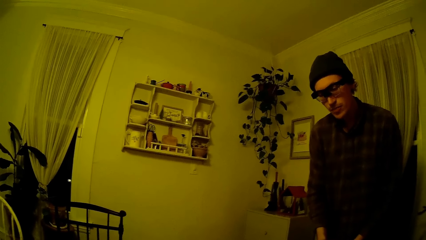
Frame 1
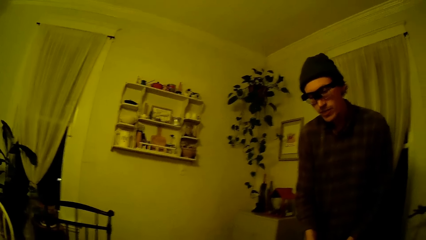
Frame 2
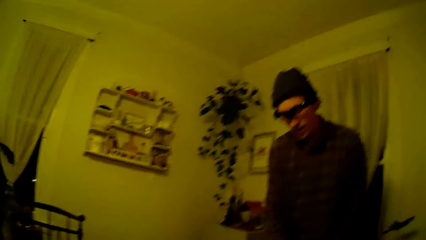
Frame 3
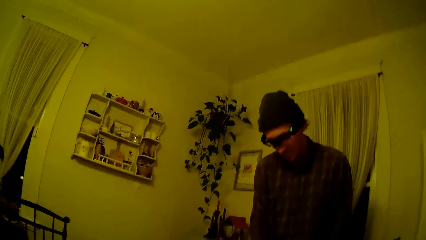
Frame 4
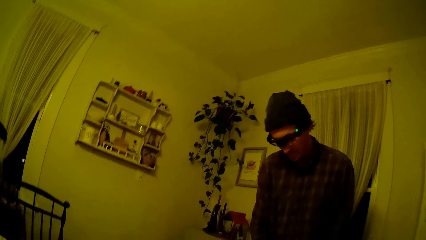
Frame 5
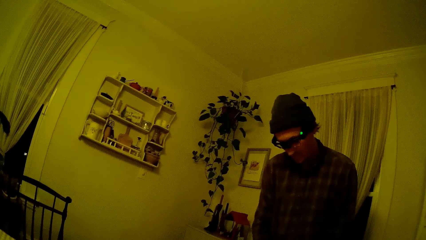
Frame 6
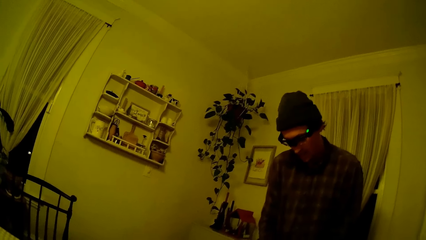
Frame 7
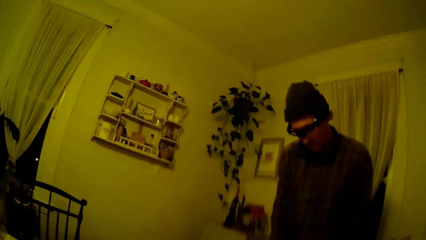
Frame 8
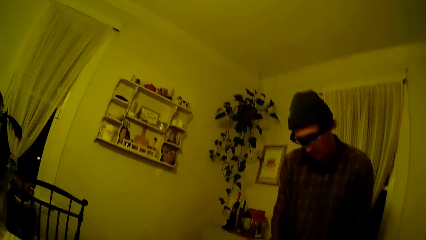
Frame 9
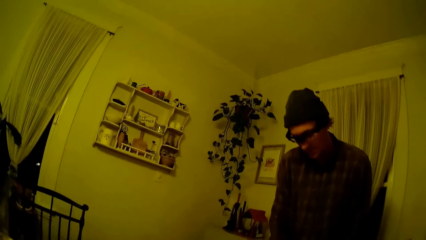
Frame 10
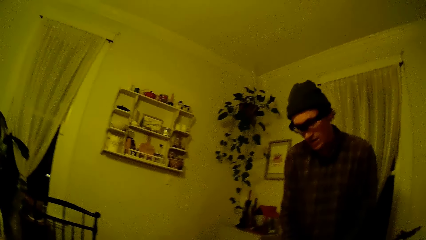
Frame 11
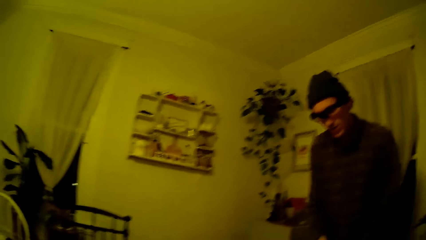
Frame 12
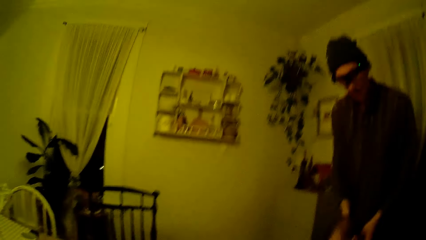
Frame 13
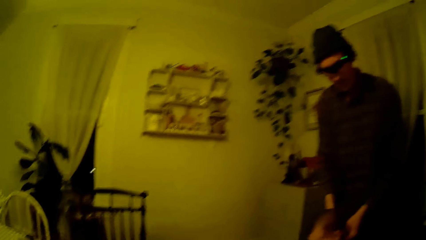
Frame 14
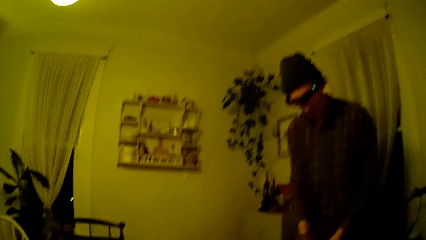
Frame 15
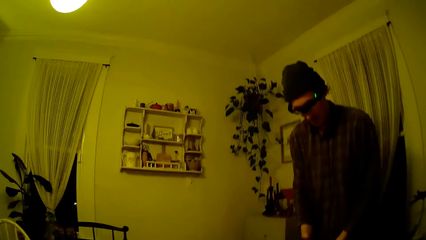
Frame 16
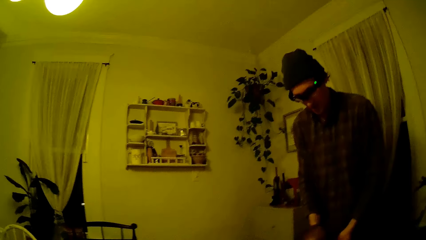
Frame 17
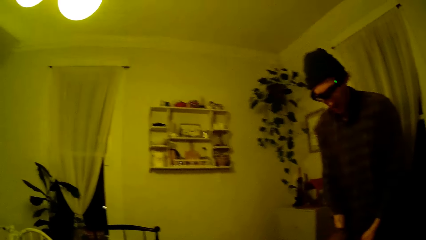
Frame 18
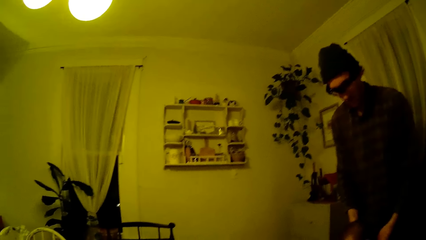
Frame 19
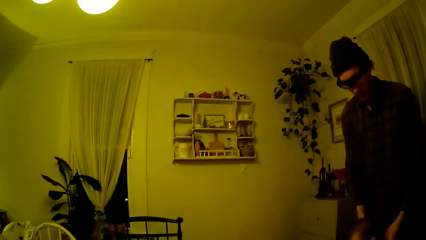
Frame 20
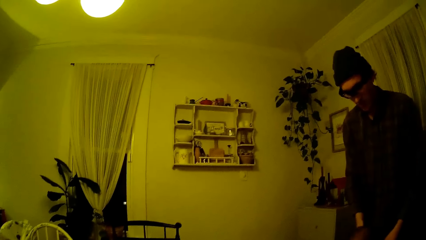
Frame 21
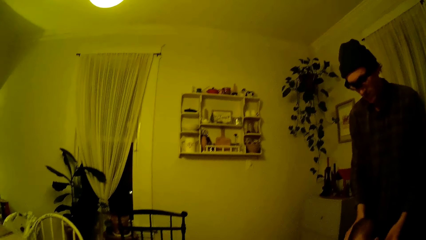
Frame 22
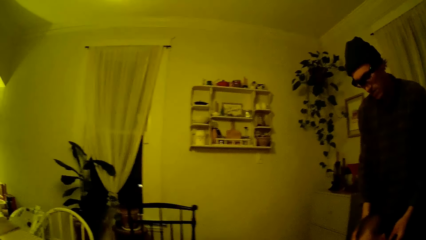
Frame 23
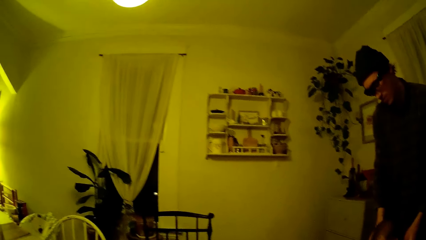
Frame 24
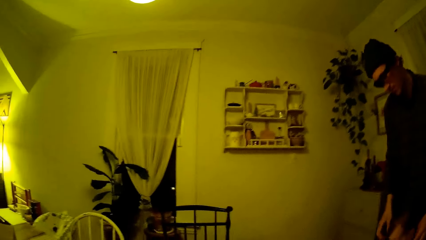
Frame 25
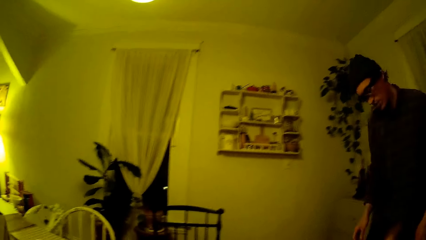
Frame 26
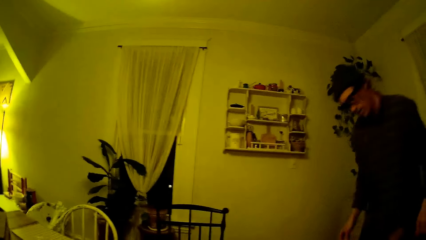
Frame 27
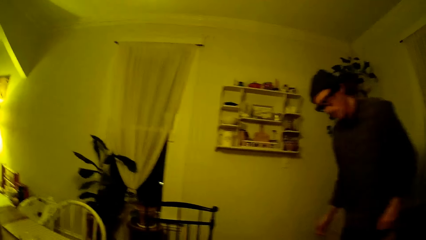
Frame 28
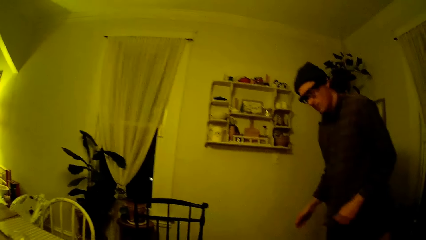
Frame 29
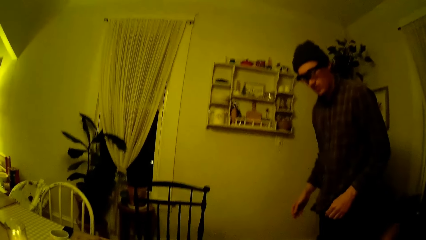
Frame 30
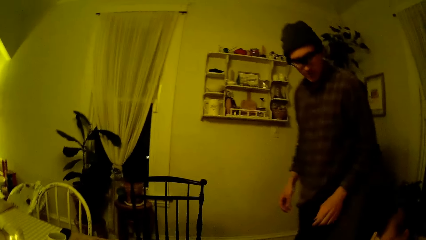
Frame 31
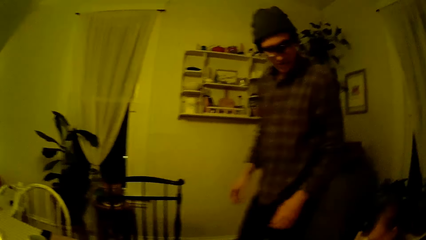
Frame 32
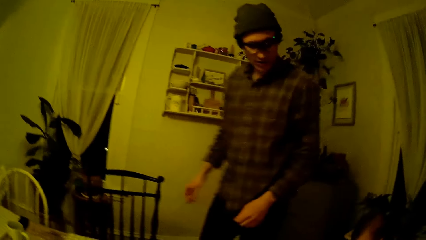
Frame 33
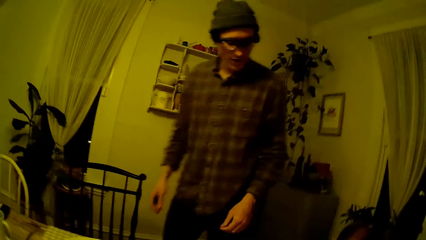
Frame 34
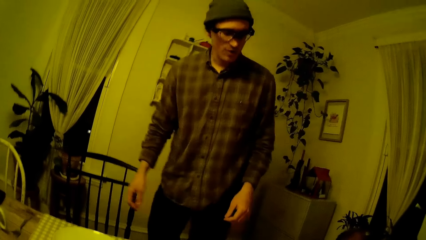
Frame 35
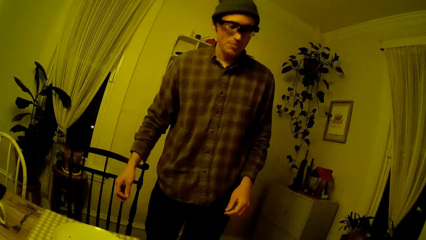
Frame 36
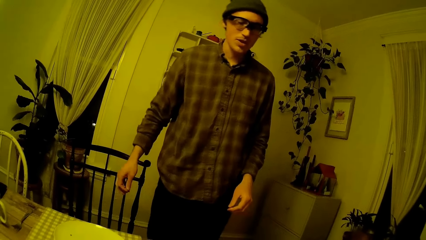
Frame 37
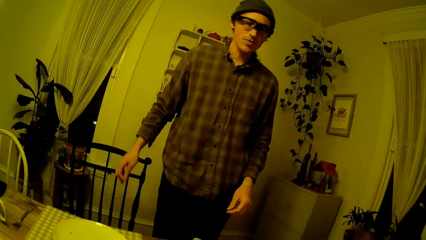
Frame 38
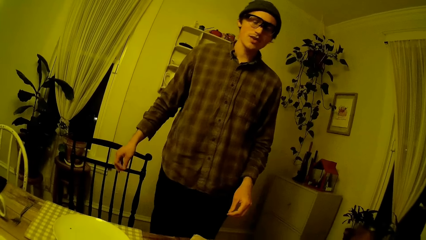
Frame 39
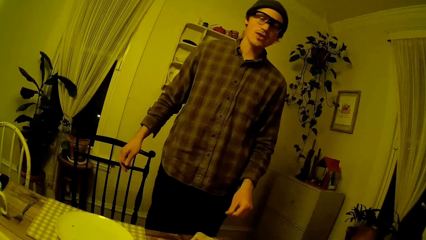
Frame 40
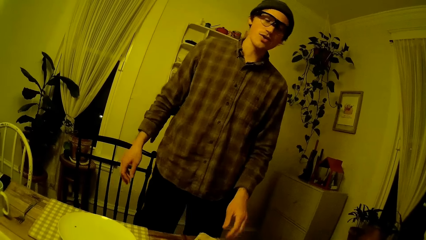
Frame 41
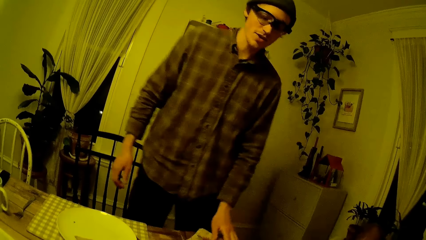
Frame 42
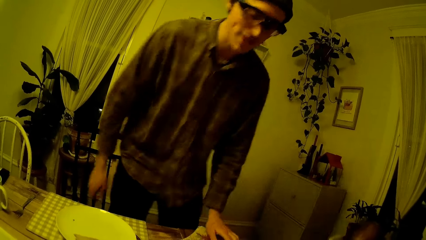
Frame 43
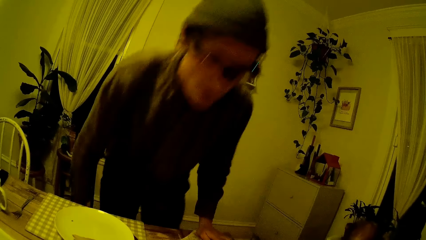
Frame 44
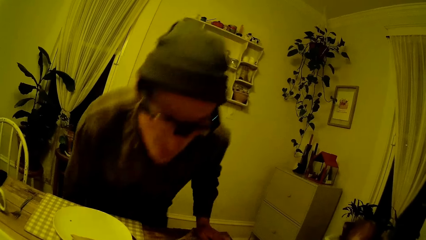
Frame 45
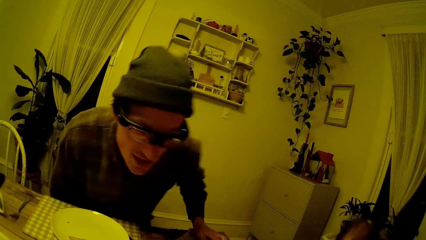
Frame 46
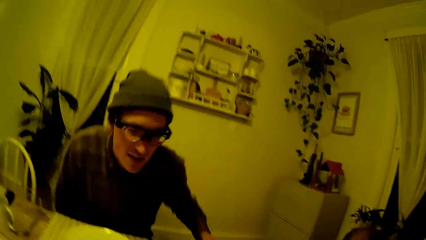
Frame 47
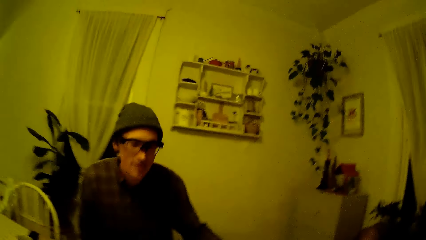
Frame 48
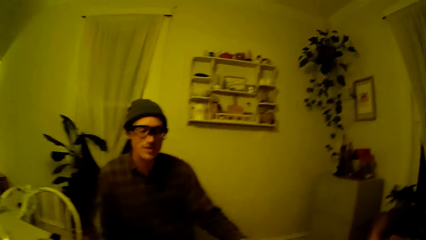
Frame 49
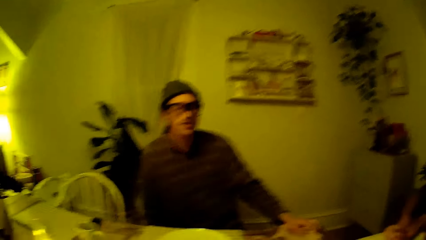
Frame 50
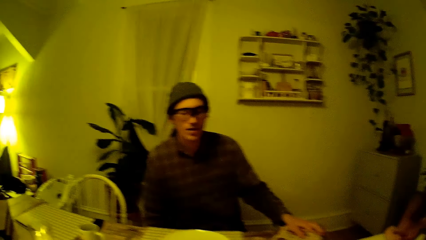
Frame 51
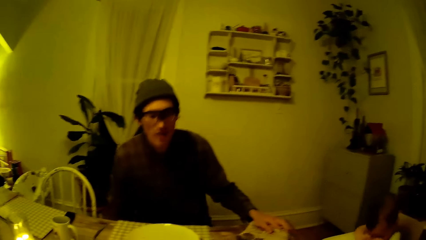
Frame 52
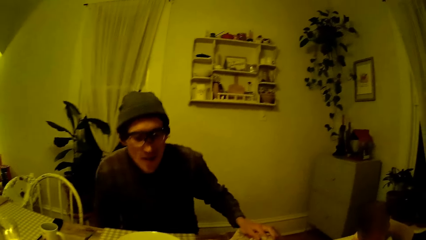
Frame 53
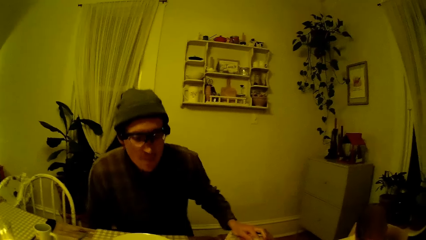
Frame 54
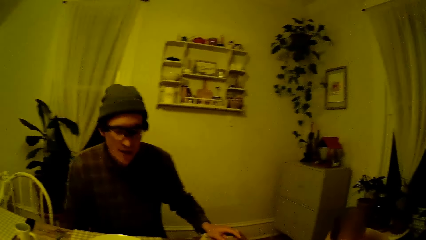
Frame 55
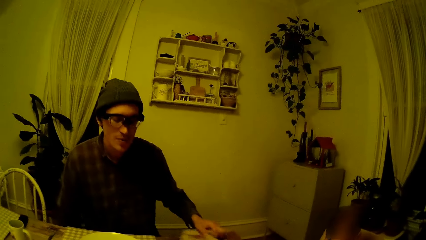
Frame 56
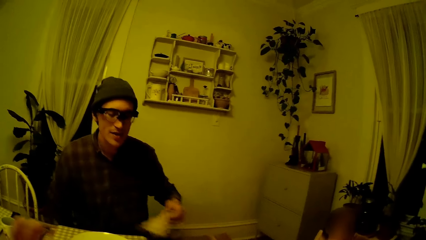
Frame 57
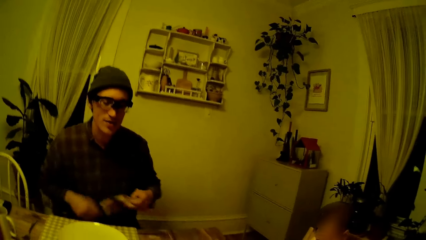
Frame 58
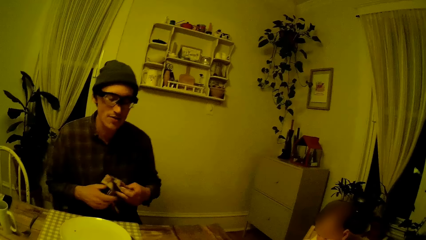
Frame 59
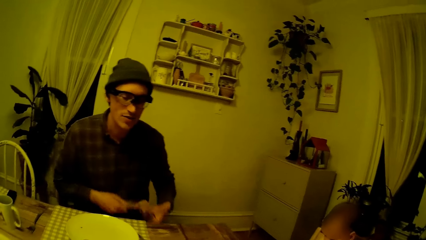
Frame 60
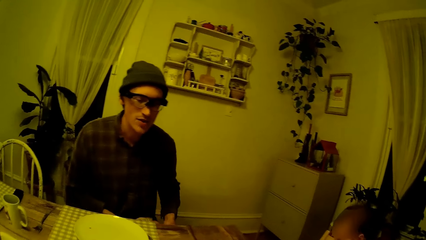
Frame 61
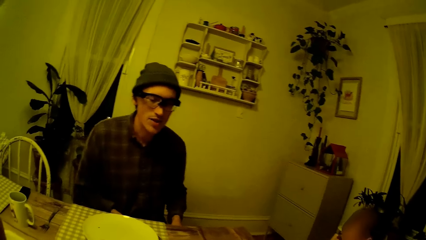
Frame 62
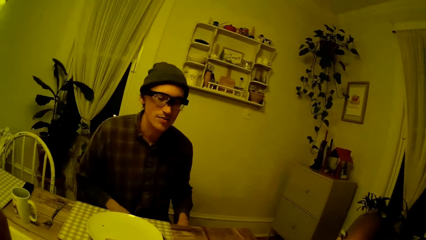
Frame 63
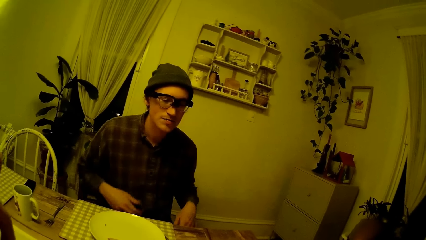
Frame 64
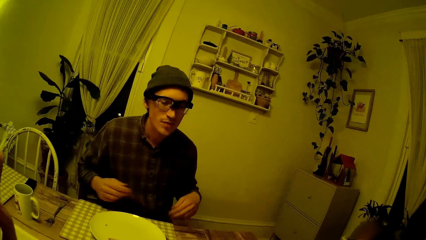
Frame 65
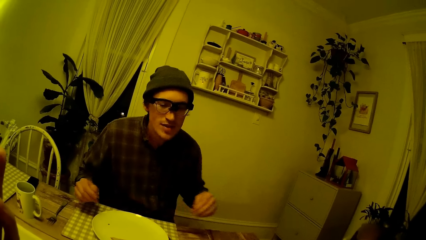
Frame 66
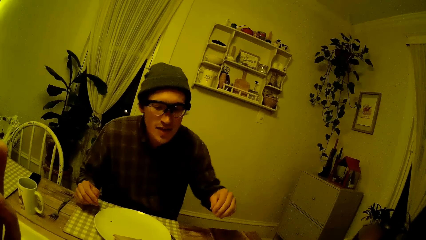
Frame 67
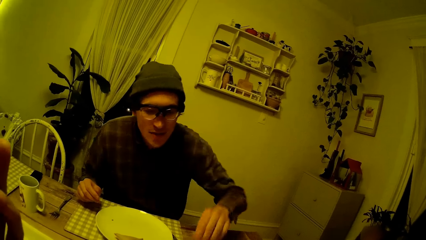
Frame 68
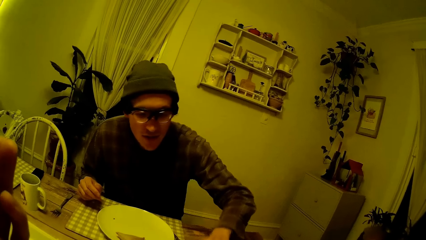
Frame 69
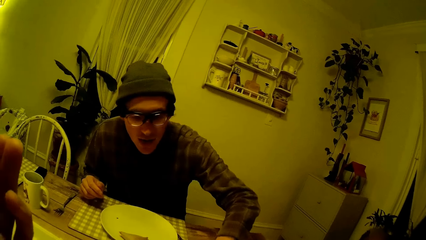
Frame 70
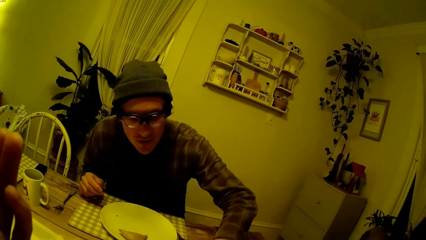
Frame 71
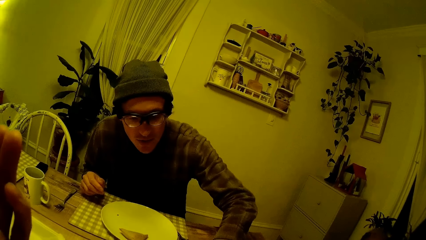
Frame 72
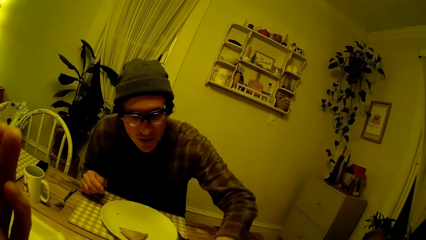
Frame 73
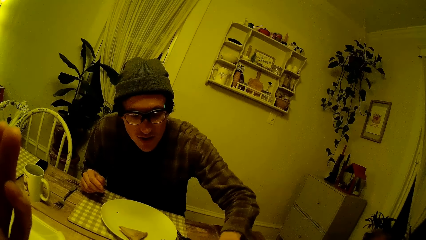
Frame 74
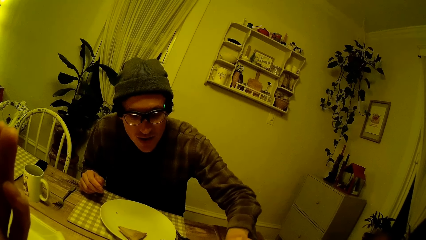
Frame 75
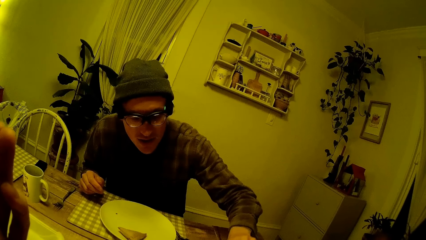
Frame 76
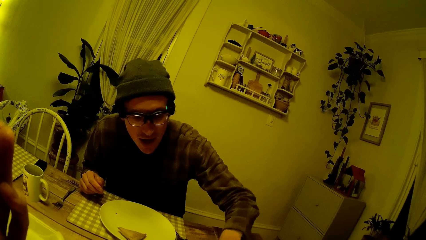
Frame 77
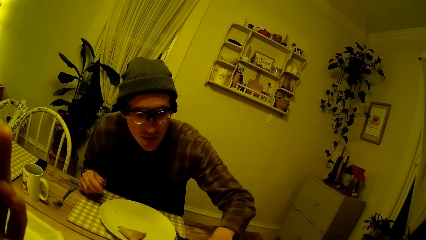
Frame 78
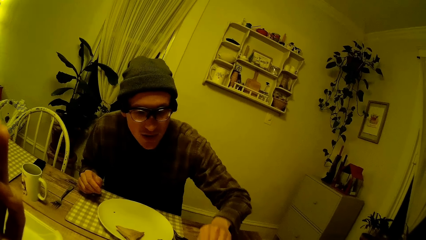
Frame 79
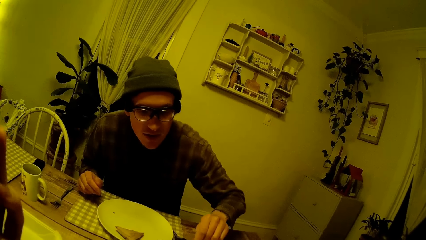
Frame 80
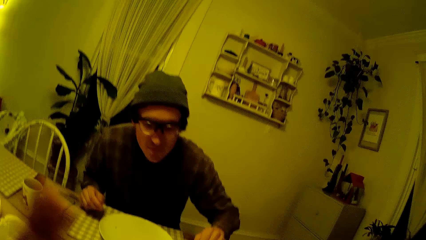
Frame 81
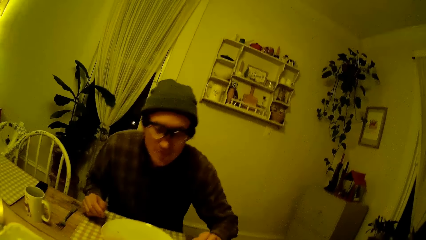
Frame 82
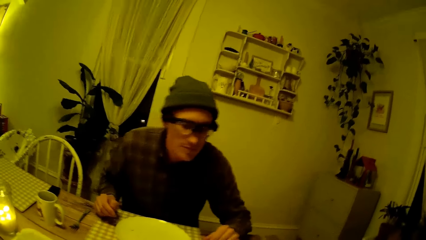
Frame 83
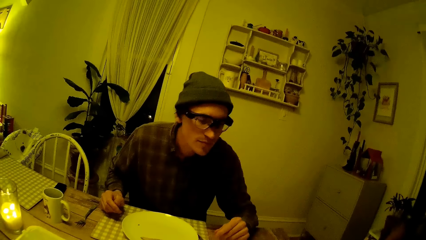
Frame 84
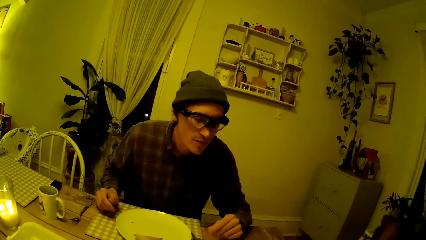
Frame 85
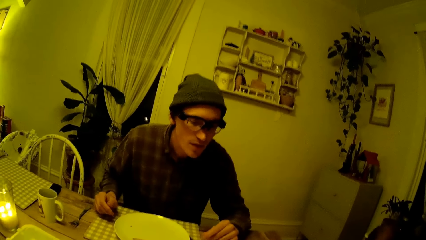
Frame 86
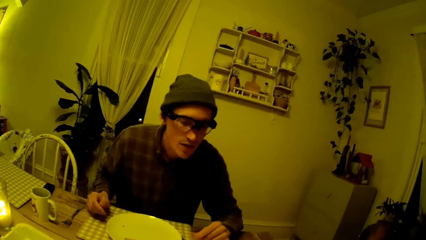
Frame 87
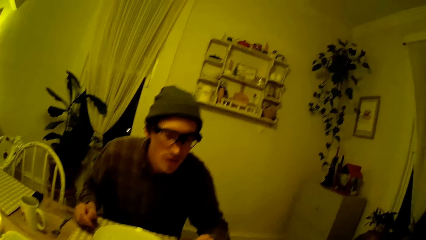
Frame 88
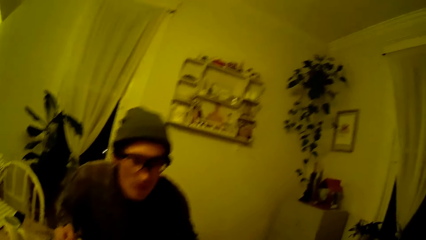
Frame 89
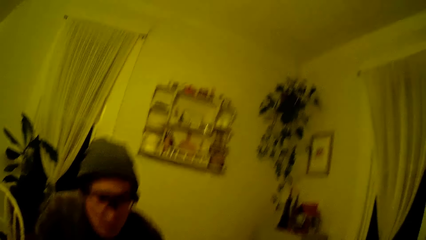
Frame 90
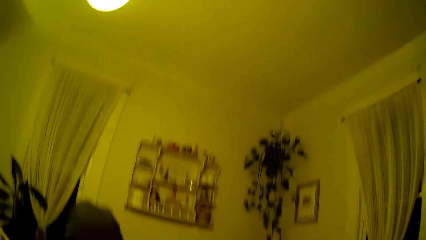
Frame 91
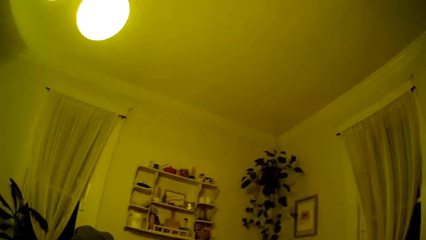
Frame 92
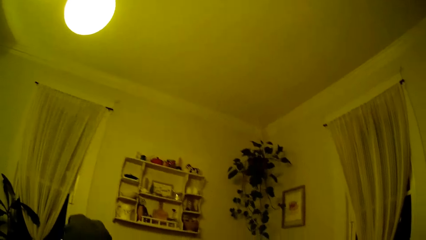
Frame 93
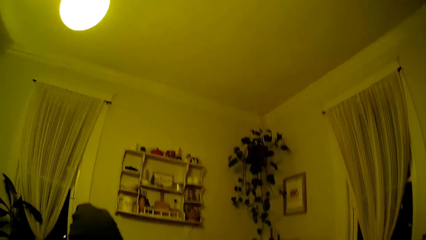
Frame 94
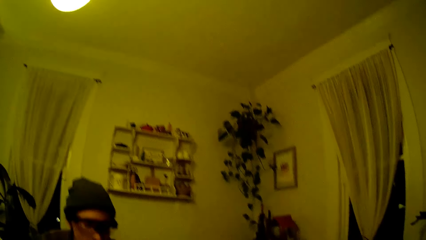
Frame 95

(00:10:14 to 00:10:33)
The man walks away from the baby. The man converses with the camera wearer. The man sits on a chair at the dining table. The man picks up the napkin on the dining table with his left hand. The man drops the napkin on his lap with both hands. The man touches the pancake with his left hand. The man converses with the camera wearer. The man does something.
